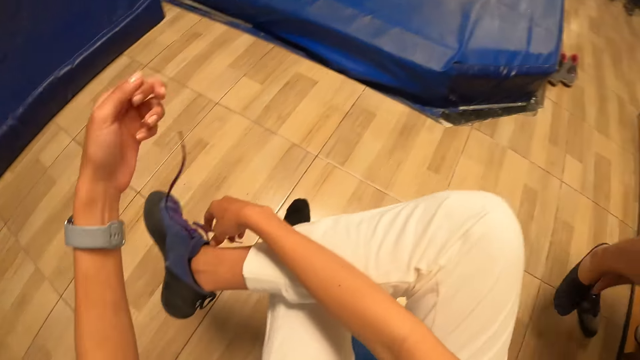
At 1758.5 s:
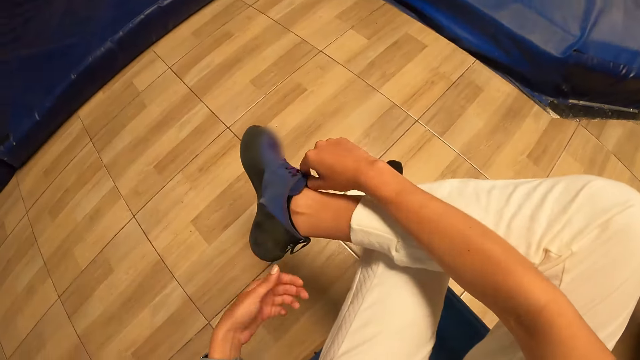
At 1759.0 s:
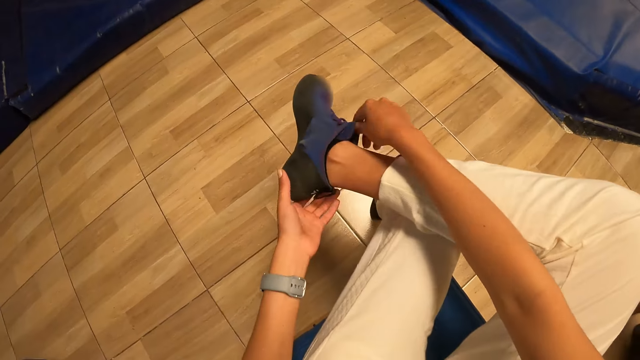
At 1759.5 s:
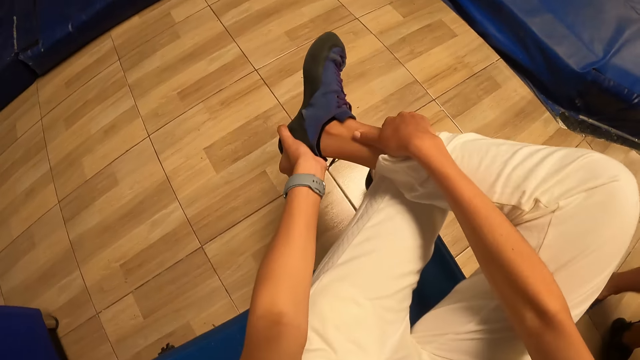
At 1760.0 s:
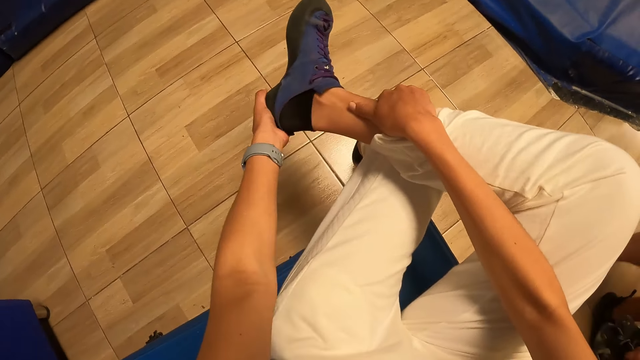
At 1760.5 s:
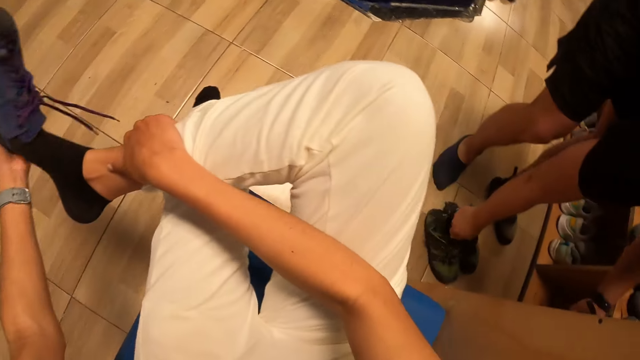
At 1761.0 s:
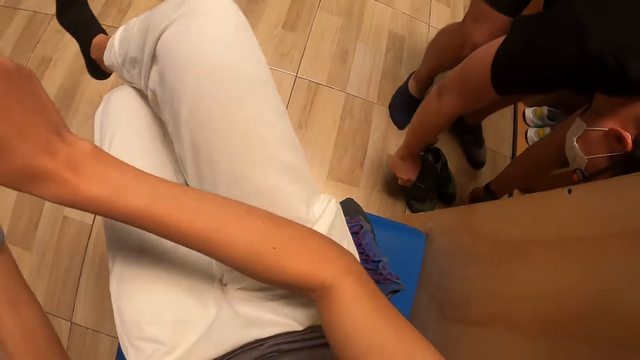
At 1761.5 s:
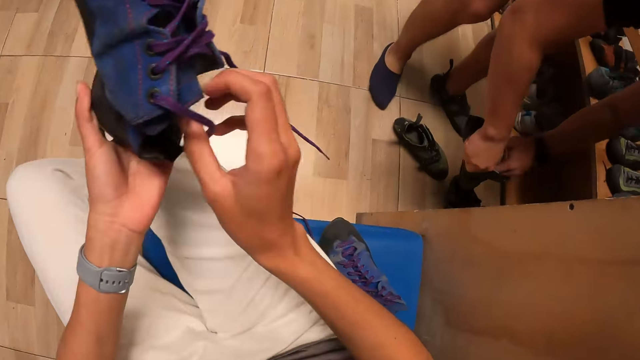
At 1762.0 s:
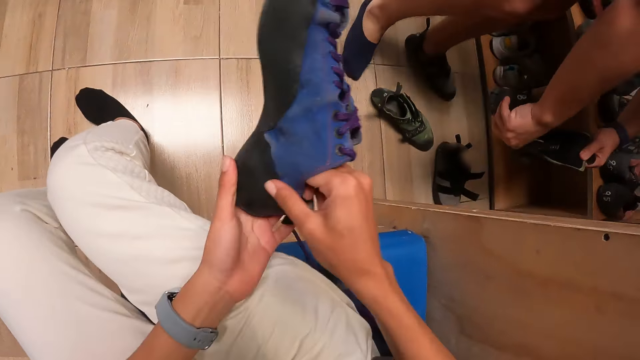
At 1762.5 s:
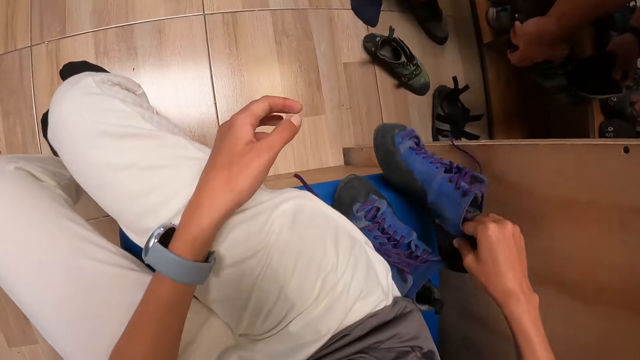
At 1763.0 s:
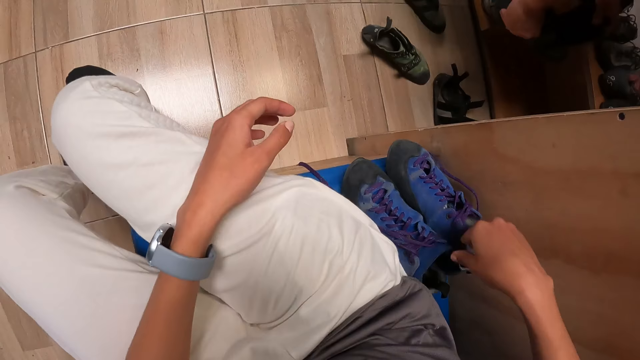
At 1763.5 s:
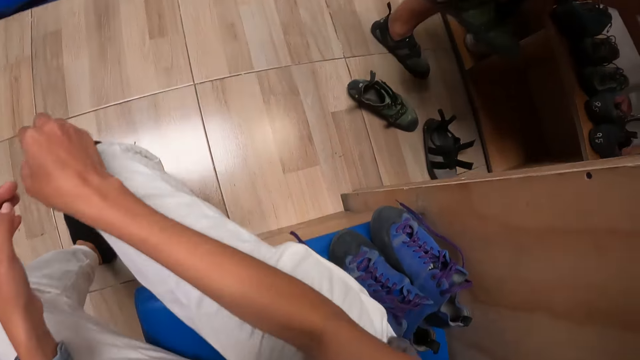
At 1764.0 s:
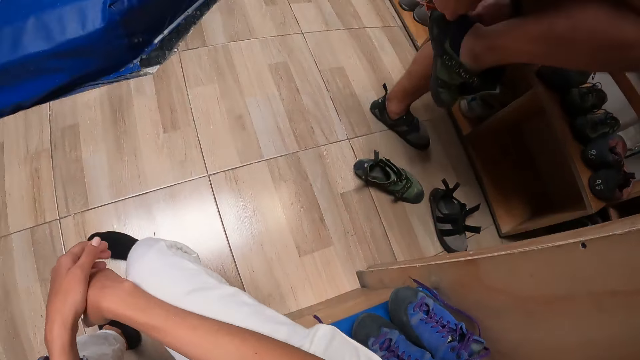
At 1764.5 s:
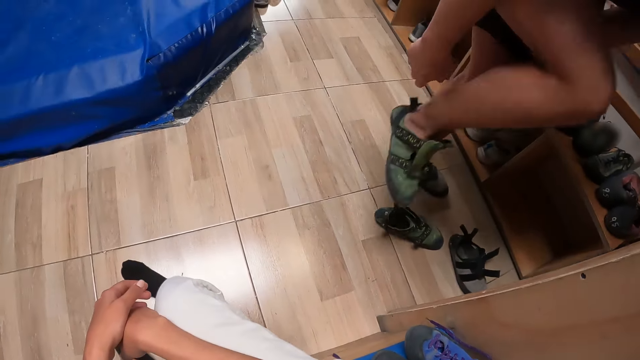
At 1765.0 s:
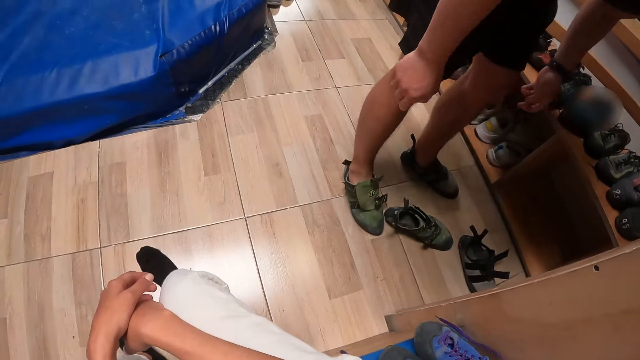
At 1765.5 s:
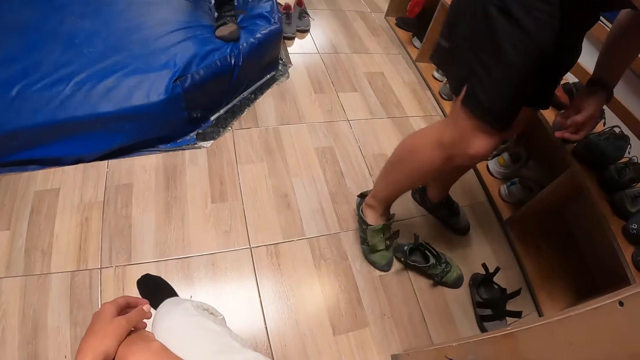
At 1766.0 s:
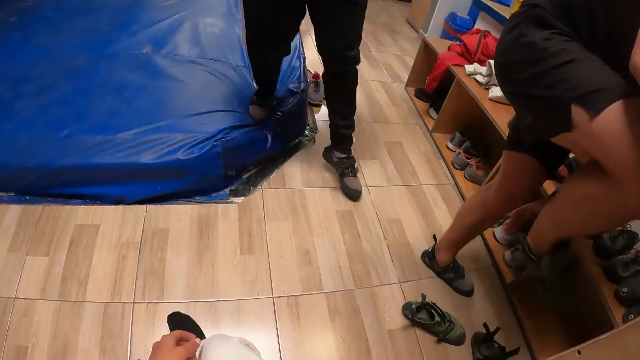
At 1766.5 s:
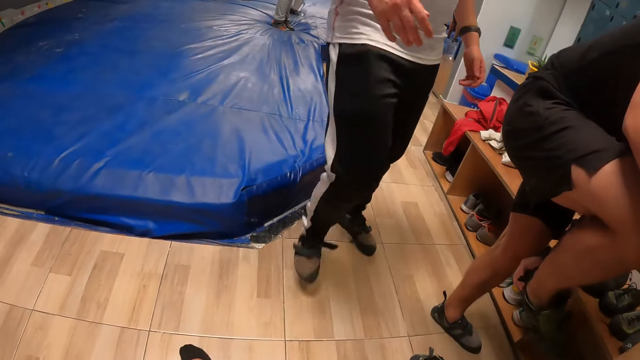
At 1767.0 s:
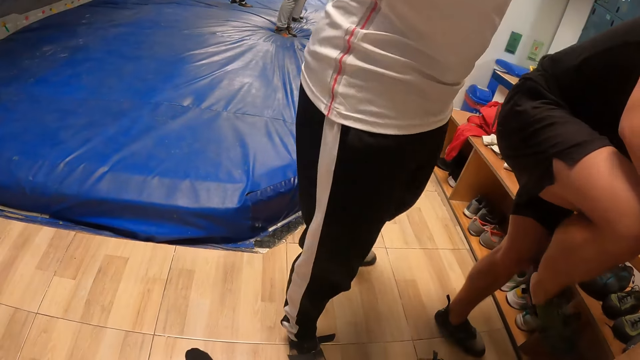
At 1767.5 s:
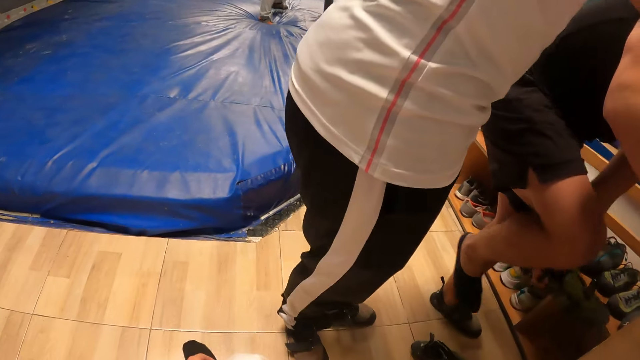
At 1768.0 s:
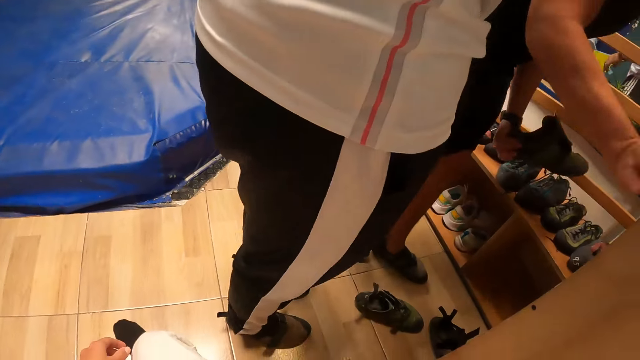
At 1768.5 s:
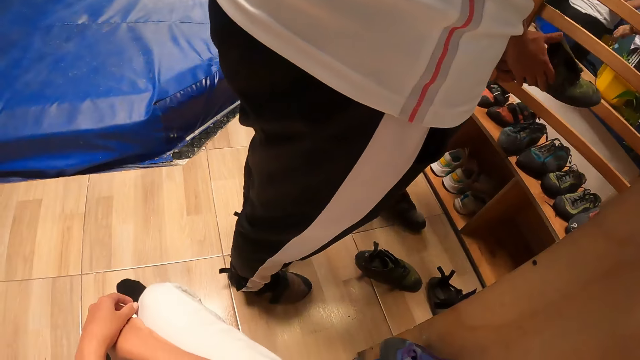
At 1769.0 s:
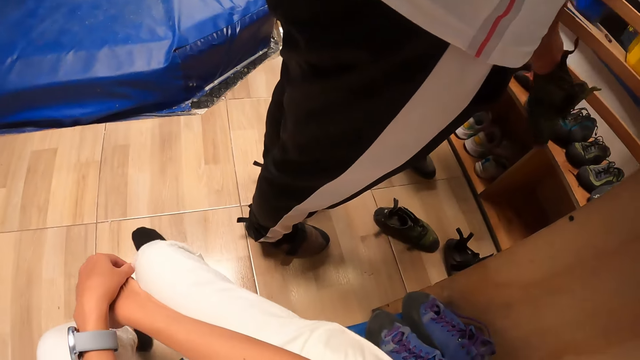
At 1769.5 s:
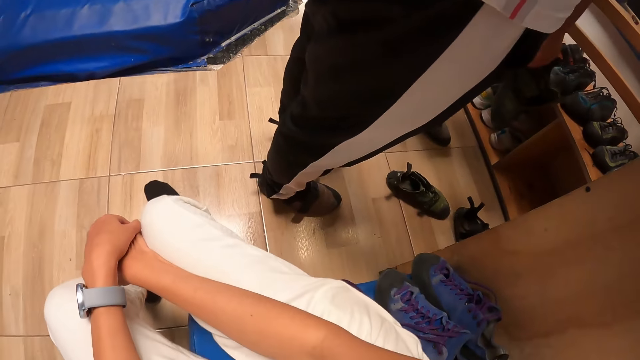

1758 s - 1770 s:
The camera wearer removes the shoe from her right leg with her left hand. She holds the socks. She passes the shoe from her left hand to her right hand and drops the shoe on a chair with her right hand.

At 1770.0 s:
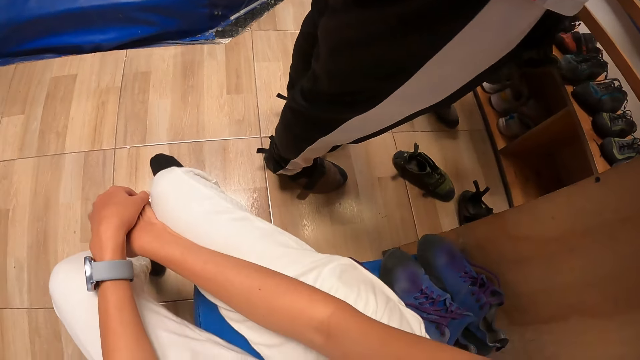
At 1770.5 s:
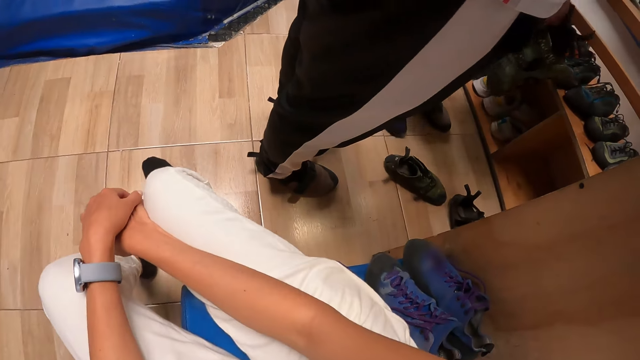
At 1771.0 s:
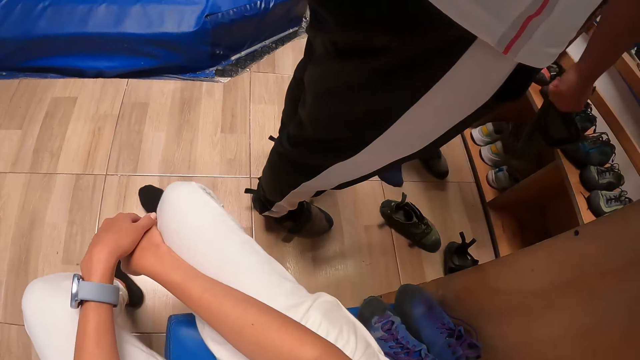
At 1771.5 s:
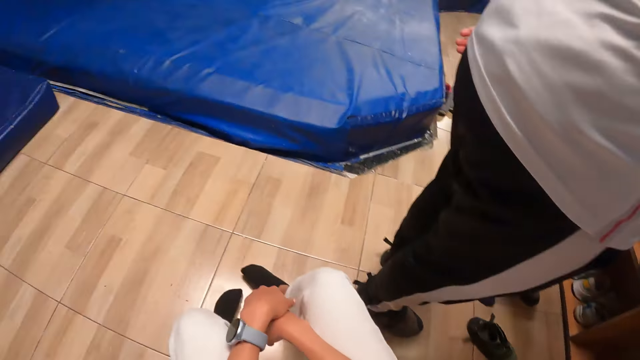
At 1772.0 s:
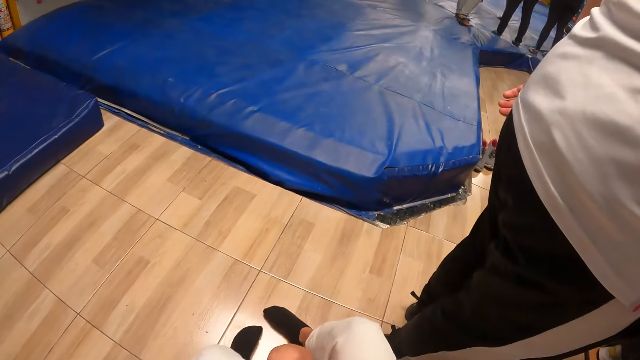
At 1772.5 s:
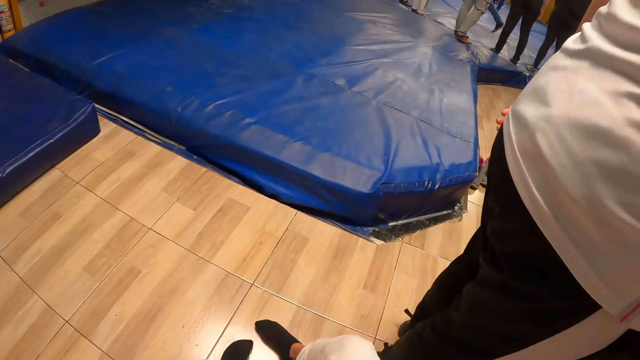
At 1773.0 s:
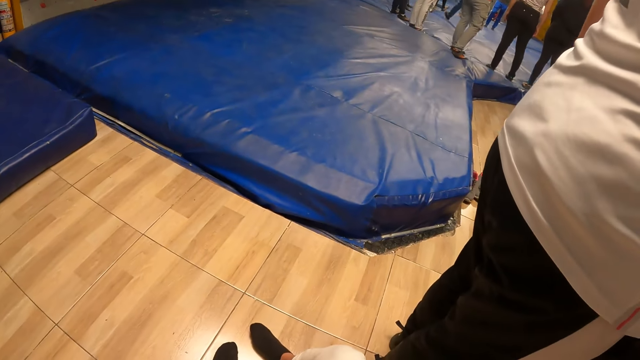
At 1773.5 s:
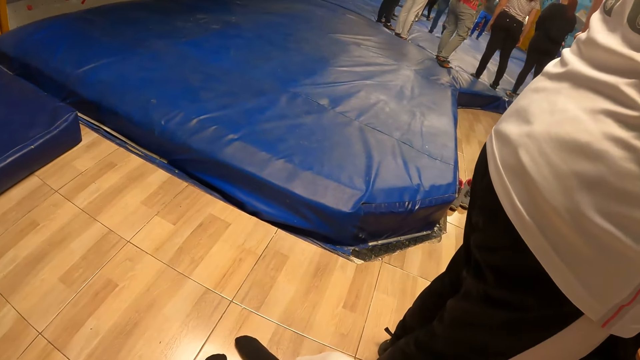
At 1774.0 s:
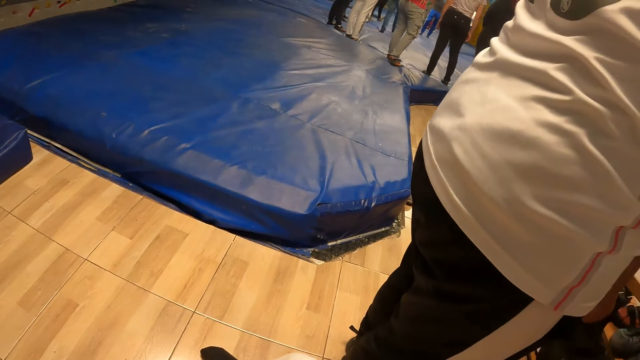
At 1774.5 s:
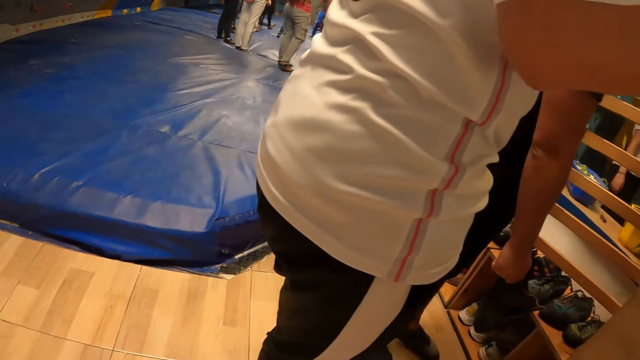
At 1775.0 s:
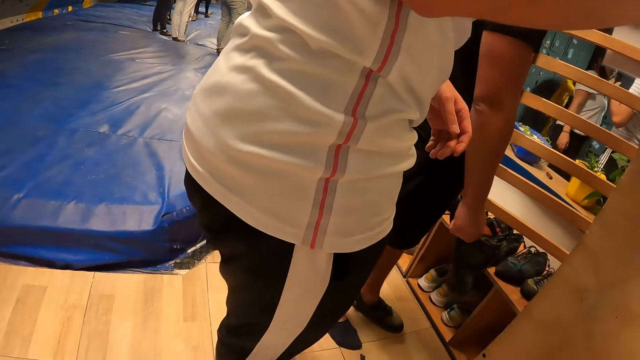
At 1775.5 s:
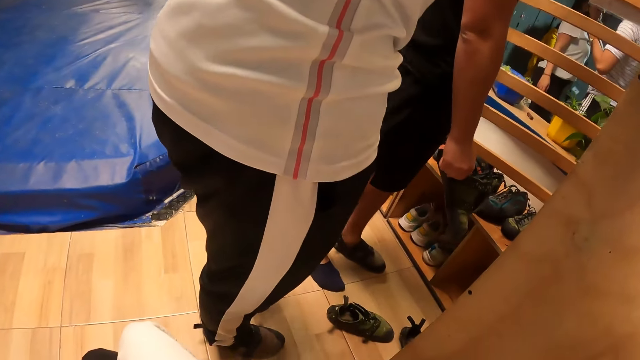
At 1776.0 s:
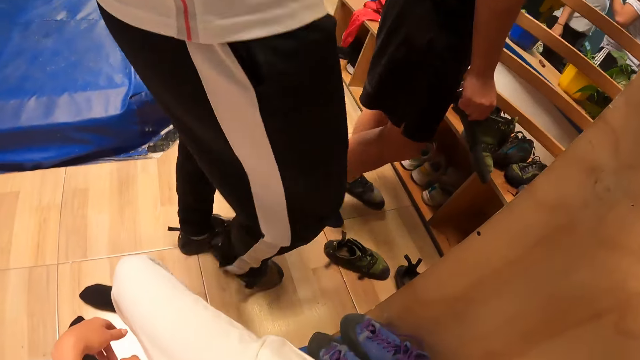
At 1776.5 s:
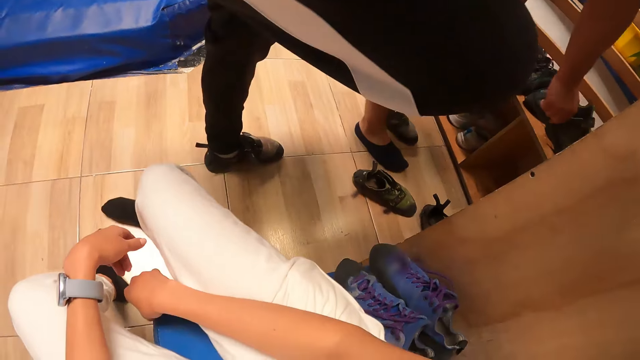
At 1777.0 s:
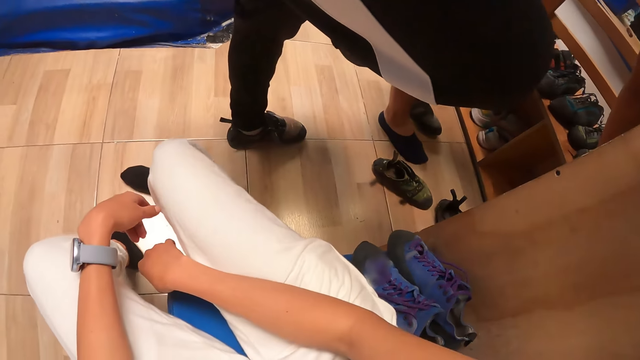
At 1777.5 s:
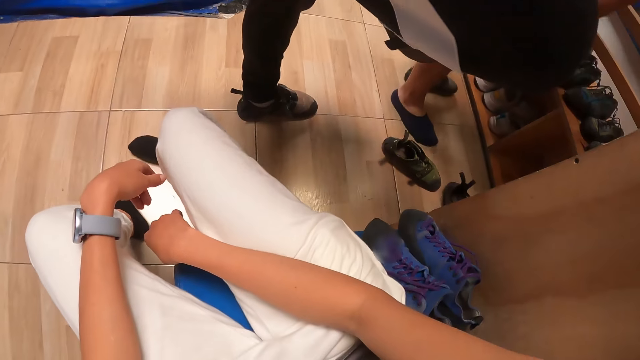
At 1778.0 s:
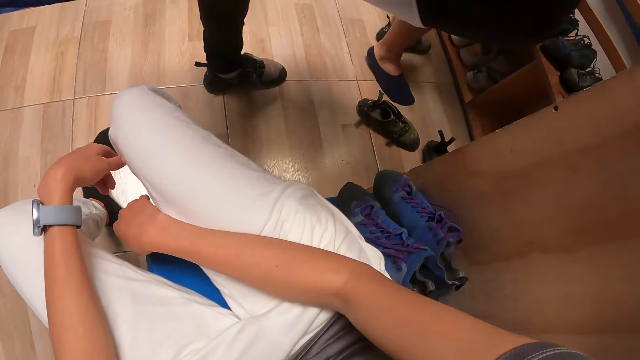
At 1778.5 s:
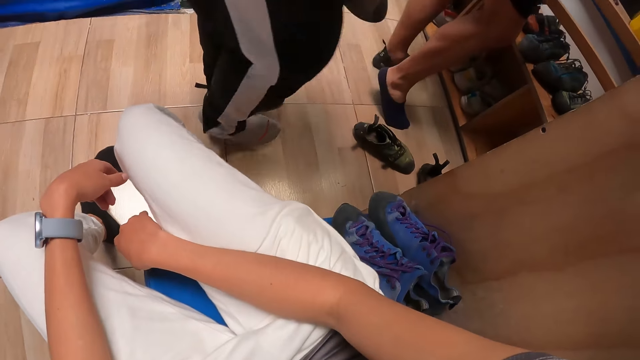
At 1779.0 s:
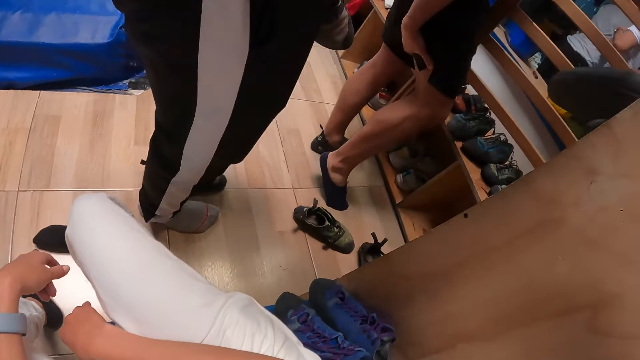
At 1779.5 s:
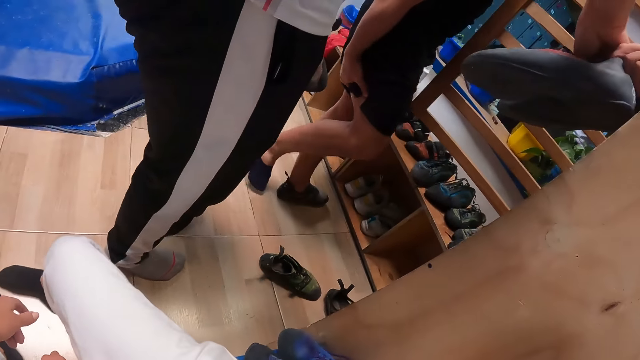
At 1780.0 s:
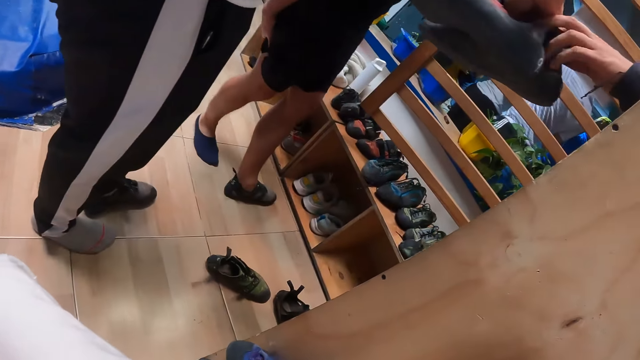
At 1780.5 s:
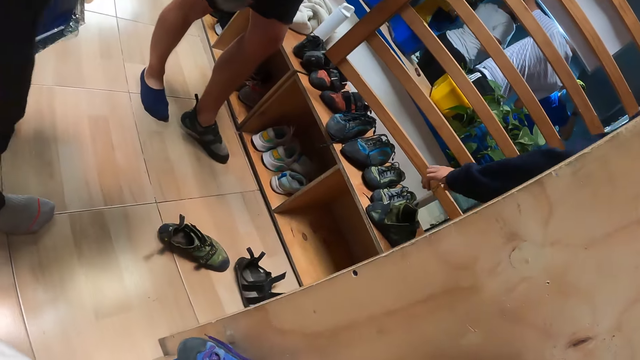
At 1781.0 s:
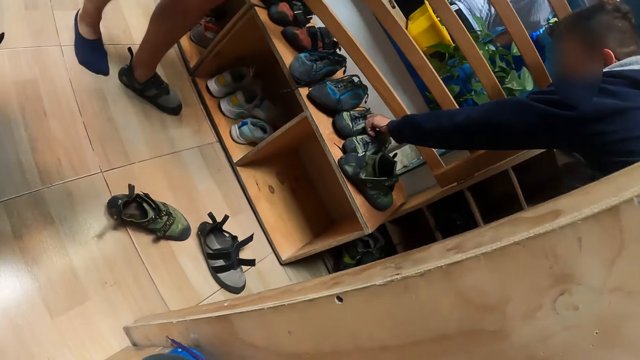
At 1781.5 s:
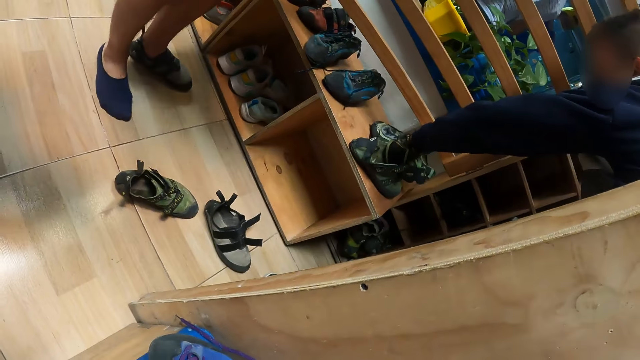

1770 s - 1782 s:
The camera wearer looks around.
